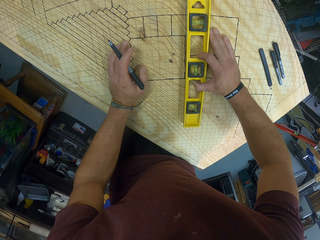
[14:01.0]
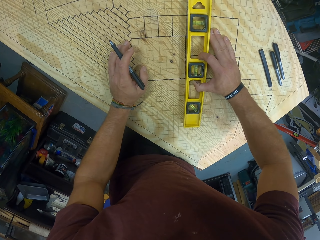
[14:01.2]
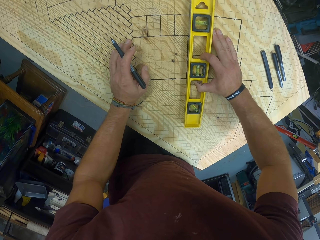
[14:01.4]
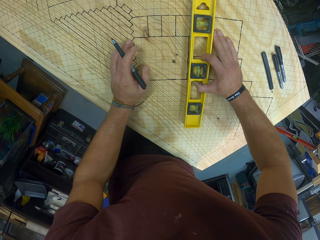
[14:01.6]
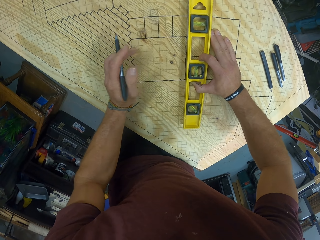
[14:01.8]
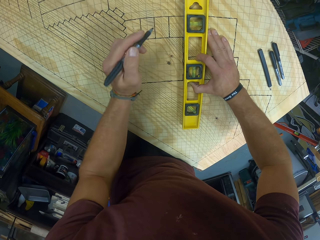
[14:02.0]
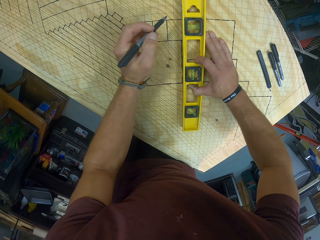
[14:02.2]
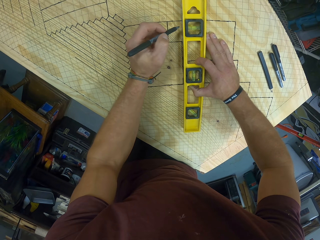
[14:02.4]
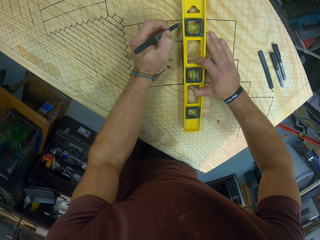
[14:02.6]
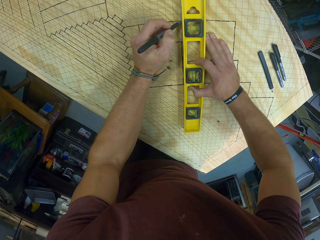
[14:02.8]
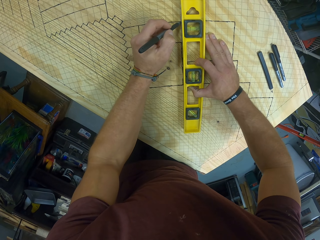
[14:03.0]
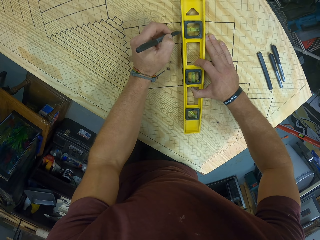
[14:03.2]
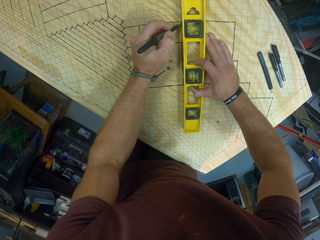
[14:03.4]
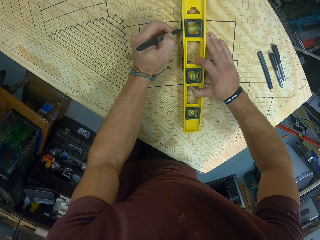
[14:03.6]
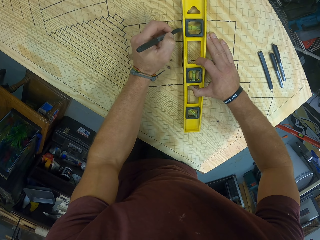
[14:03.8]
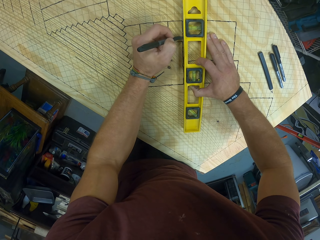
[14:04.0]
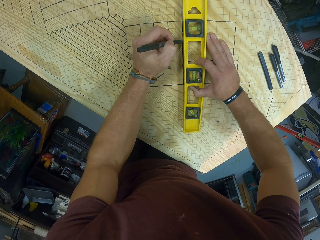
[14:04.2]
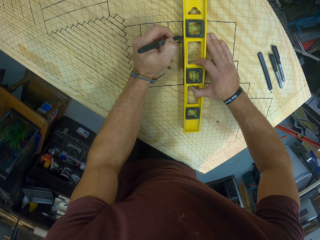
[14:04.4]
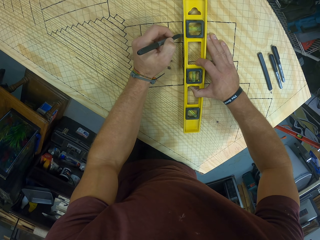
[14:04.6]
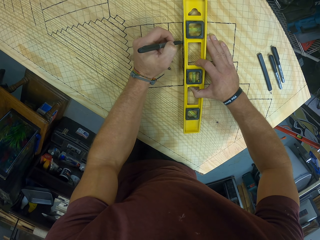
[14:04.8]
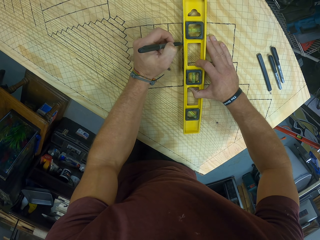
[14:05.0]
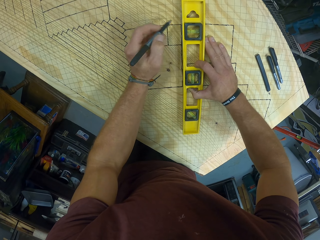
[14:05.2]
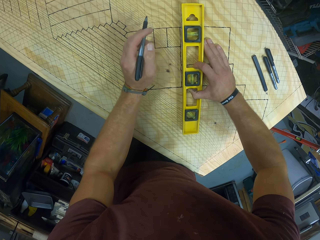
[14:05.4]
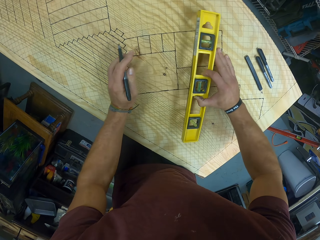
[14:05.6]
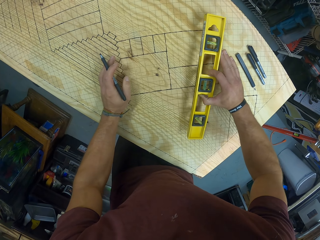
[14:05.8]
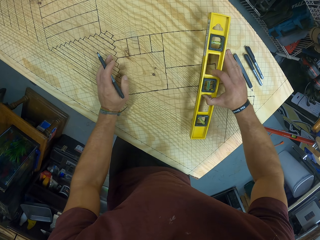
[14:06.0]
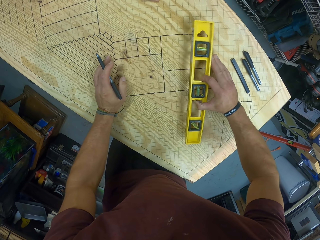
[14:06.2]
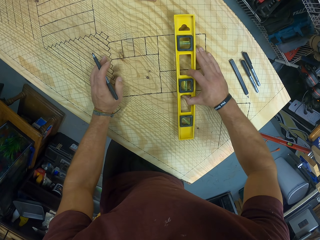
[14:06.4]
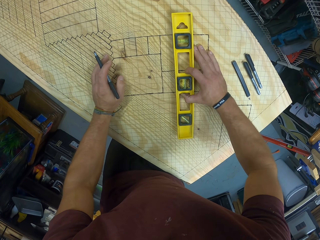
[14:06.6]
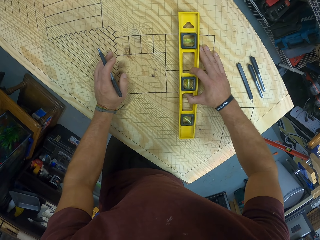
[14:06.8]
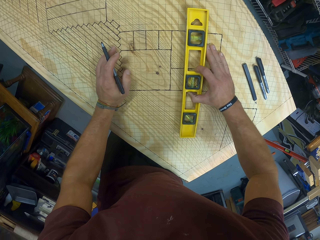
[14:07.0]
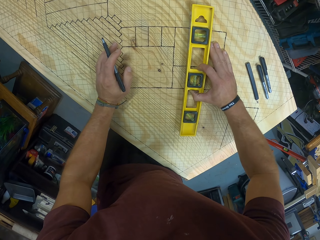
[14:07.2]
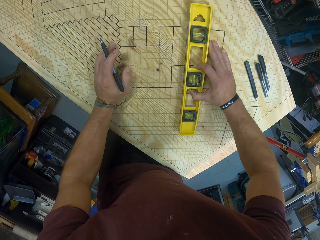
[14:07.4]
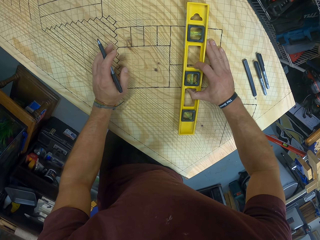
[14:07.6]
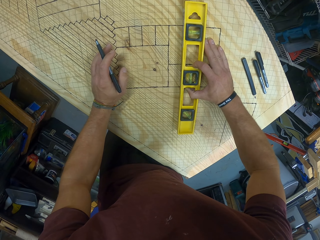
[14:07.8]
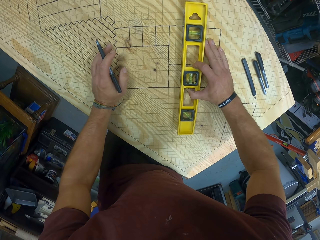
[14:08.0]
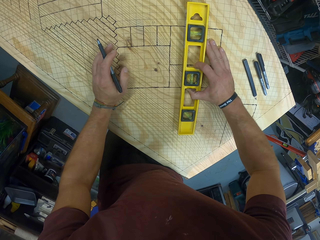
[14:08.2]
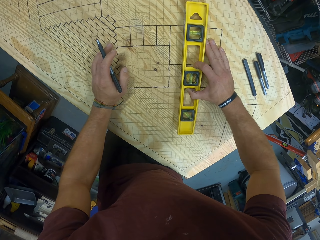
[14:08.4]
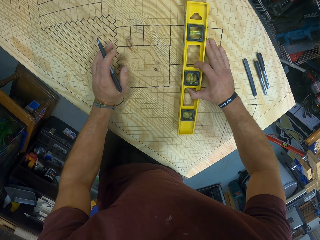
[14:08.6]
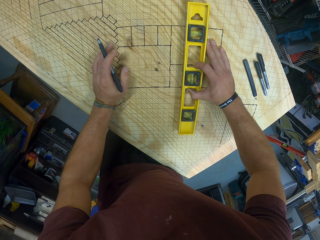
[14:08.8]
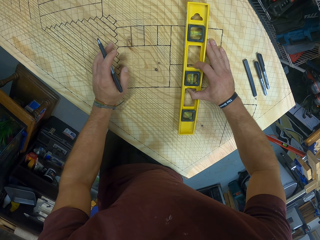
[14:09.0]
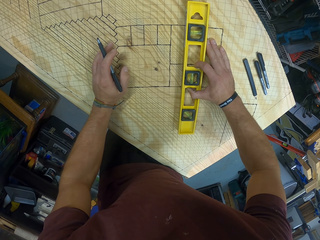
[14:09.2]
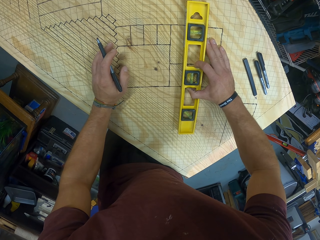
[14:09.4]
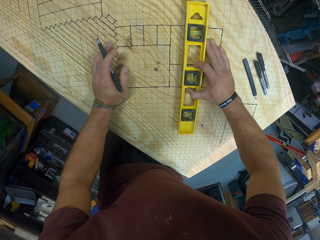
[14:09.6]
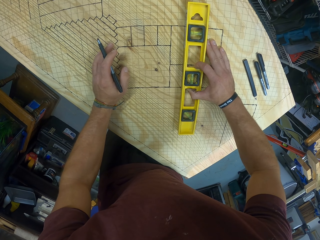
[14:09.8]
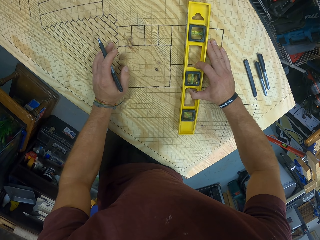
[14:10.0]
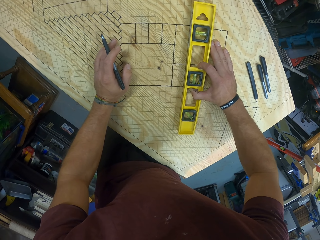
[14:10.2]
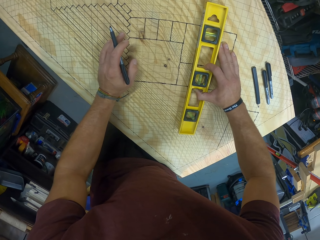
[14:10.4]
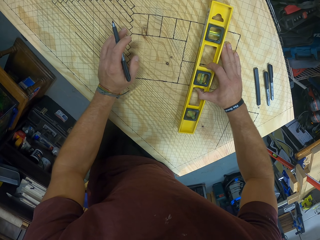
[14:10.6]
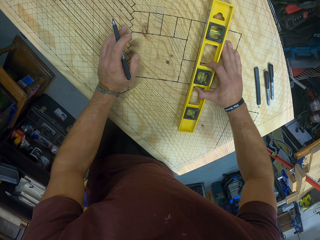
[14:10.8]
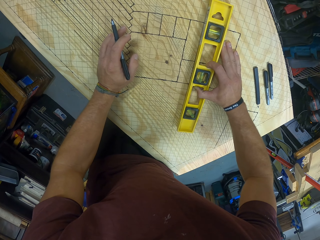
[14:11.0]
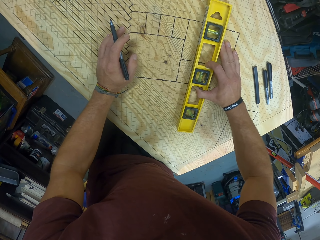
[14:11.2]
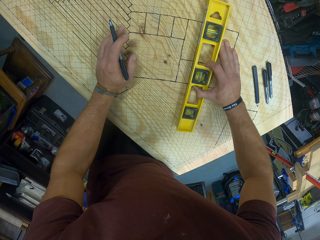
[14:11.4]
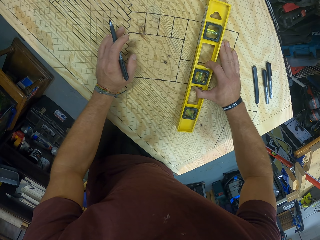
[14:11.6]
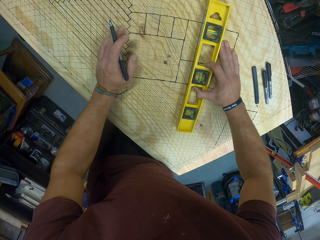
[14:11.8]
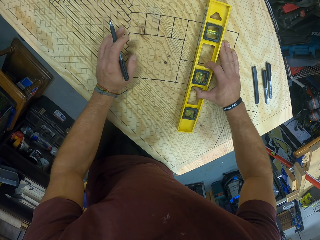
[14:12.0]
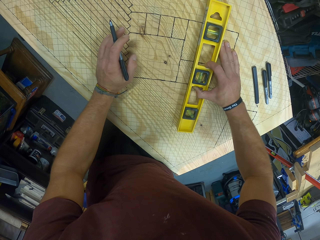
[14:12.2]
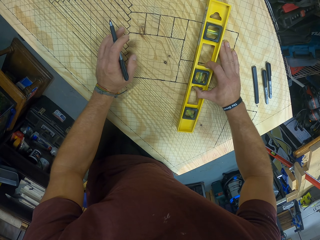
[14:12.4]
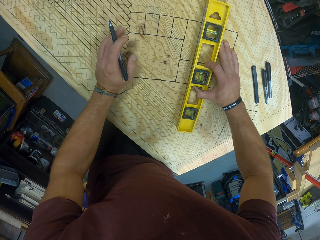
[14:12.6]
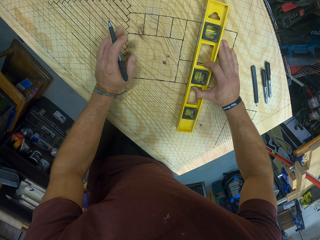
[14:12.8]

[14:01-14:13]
The camera wearer places the ruler on the pixels.

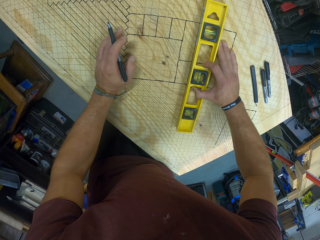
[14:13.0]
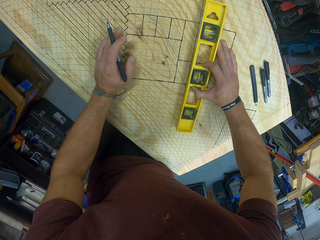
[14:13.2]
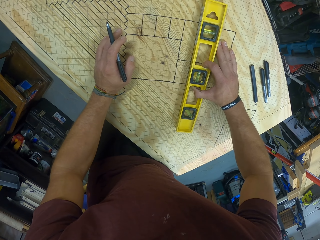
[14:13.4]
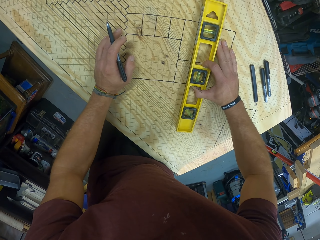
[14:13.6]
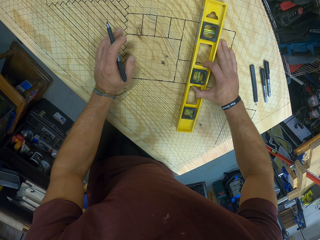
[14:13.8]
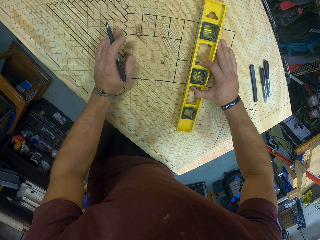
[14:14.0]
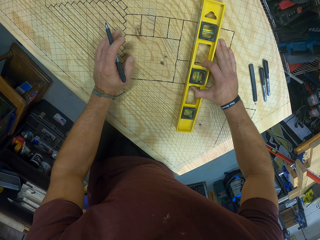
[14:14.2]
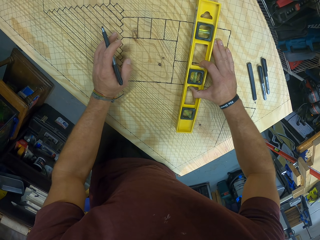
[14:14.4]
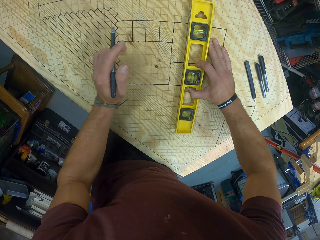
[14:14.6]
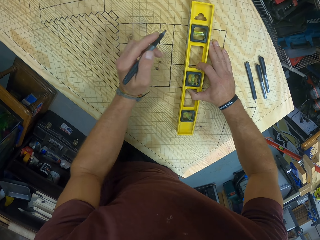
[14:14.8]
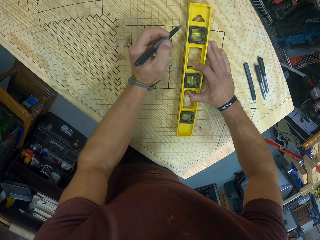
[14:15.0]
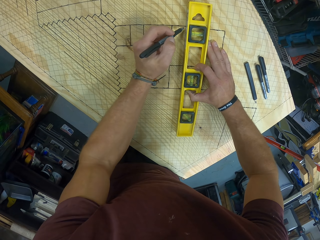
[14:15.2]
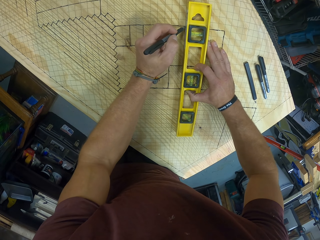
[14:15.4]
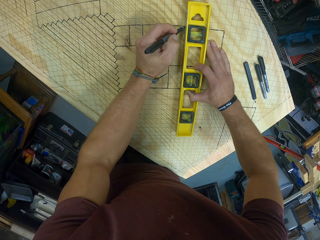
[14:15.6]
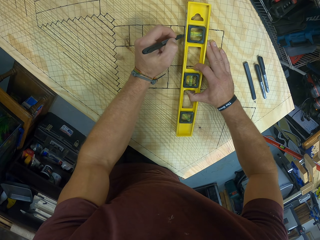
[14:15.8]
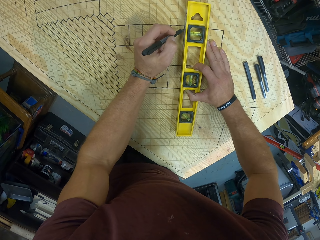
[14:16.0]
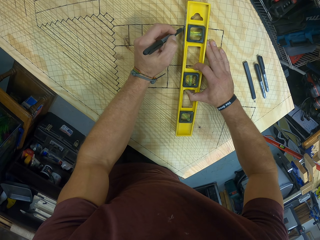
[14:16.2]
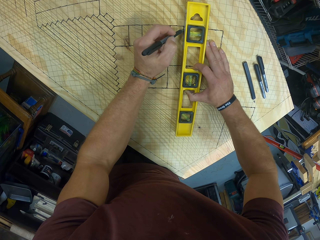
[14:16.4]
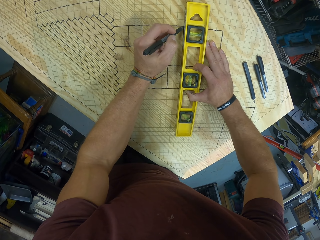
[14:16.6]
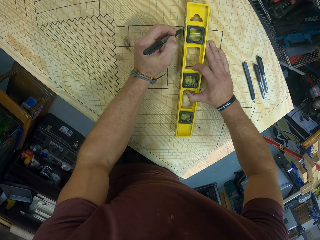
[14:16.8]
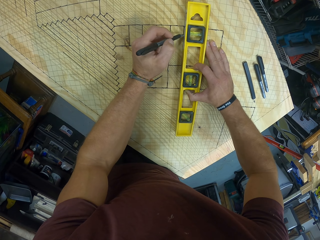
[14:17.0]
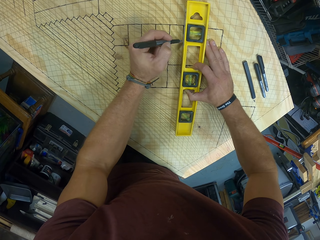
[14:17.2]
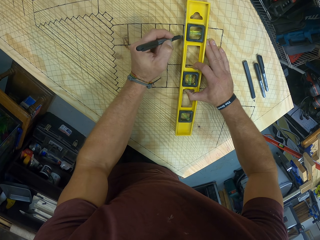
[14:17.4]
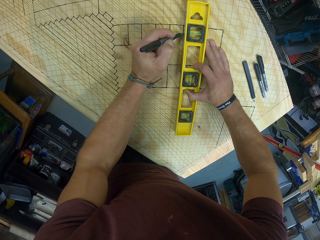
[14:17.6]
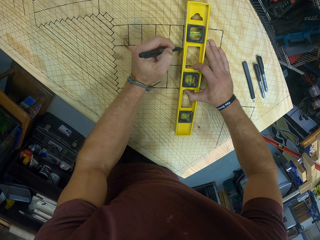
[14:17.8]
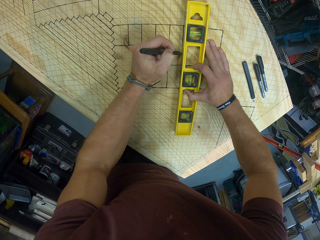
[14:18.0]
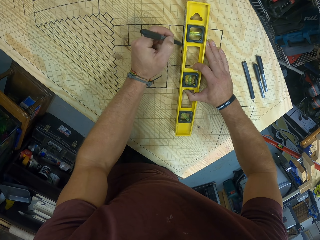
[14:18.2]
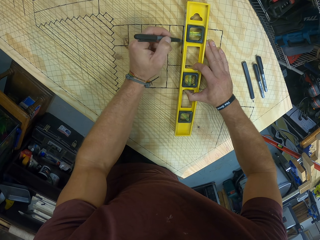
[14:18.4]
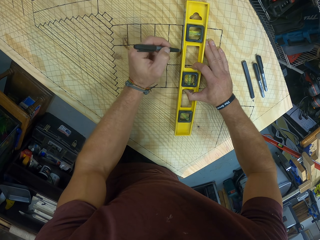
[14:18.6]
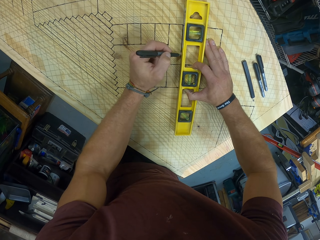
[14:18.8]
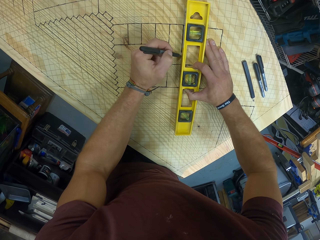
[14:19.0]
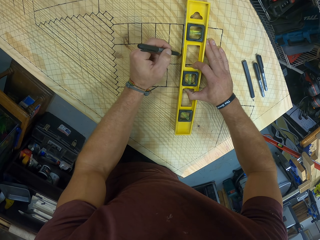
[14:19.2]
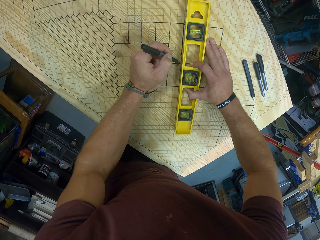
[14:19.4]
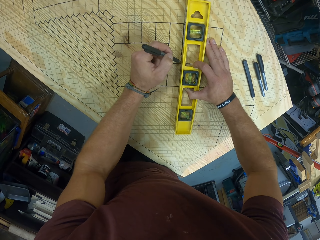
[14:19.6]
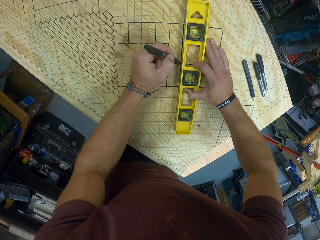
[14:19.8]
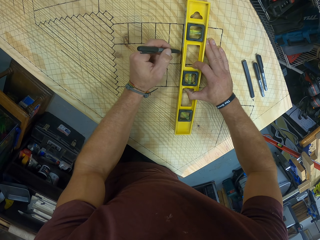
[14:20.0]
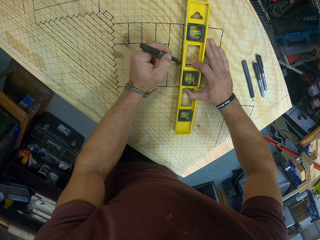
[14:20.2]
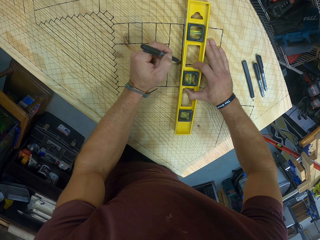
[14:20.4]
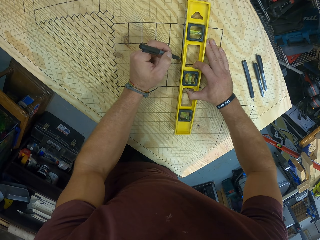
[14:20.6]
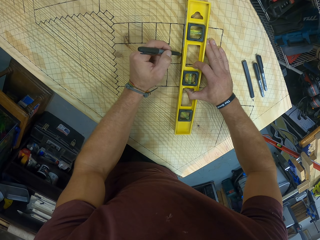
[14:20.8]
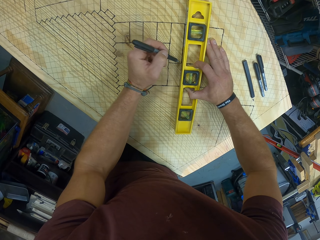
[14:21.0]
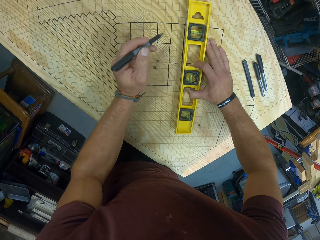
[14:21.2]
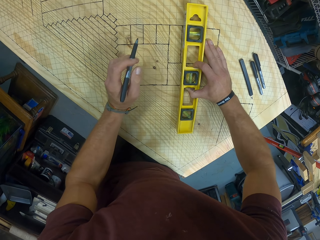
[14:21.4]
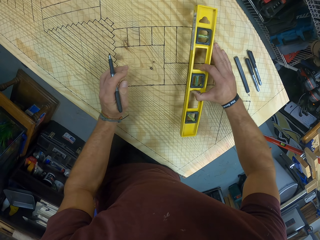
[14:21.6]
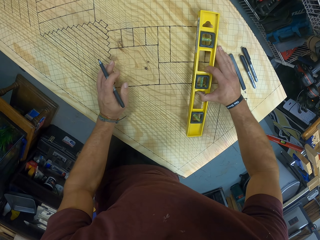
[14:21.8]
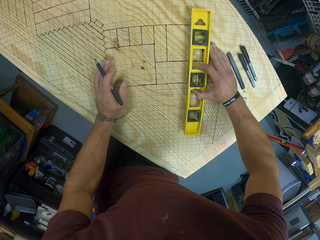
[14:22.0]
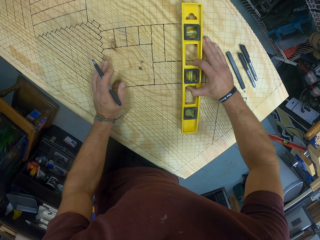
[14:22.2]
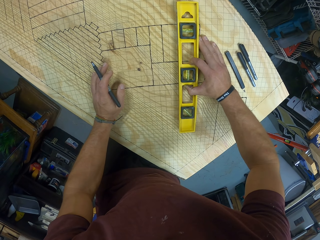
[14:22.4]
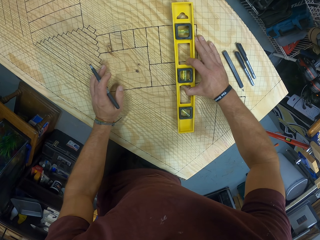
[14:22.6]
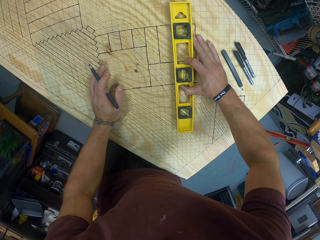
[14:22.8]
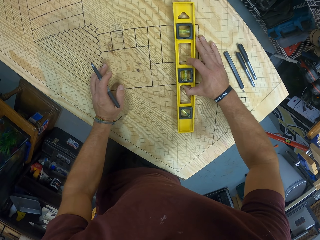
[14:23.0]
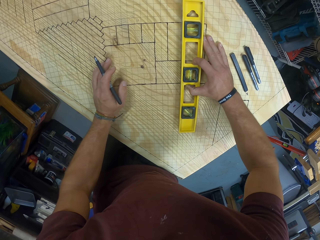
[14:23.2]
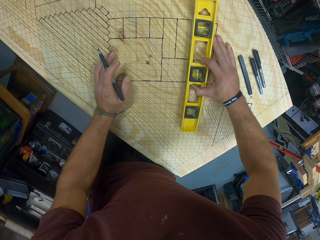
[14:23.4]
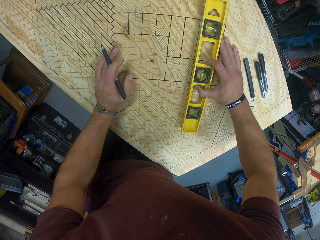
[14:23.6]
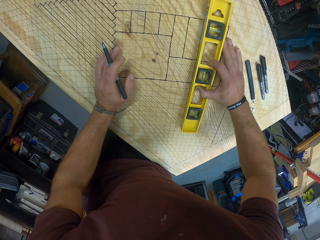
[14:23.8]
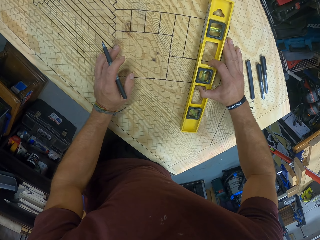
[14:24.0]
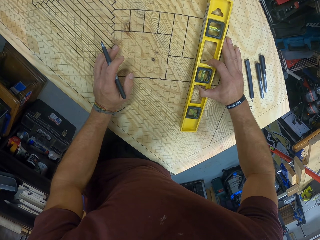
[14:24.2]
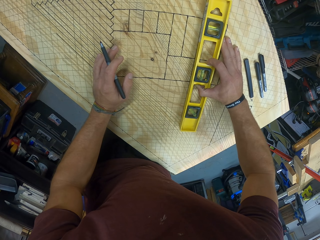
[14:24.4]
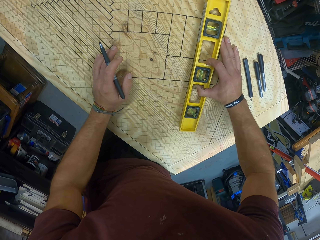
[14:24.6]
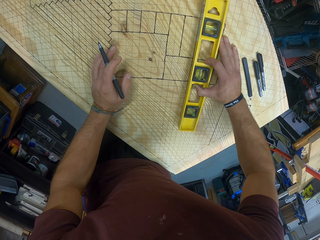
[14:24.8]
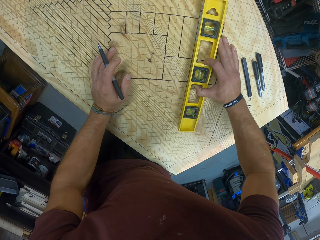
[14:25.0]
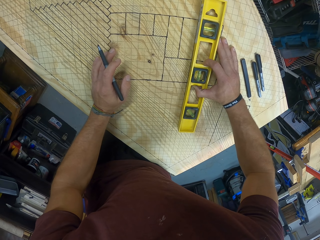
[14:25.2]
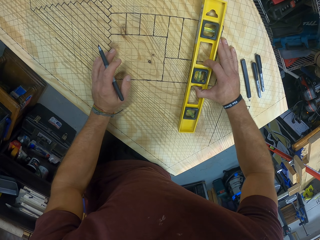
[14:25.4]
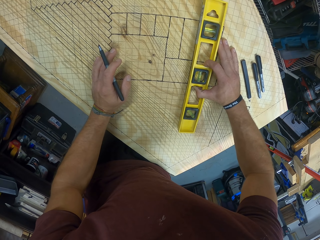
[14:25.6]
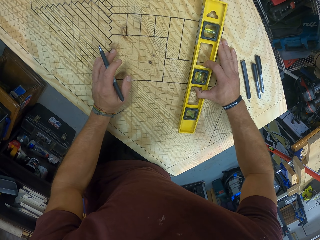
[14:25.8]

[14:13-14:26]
The camera wearer draws the pixels on the plywood with a pen and a ruler.
